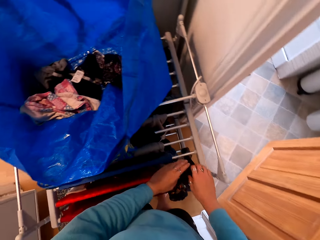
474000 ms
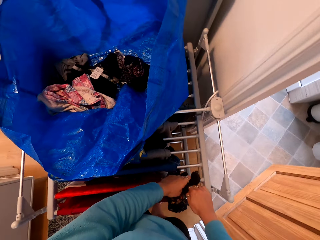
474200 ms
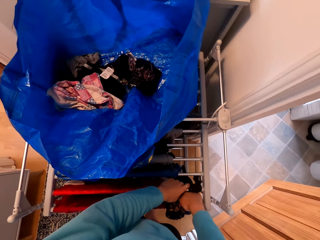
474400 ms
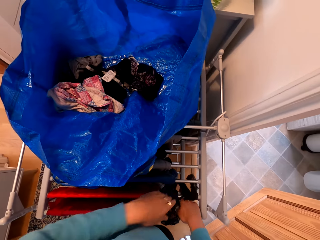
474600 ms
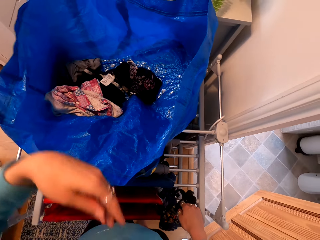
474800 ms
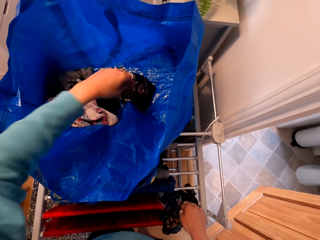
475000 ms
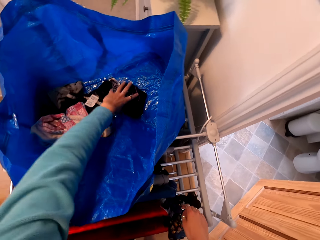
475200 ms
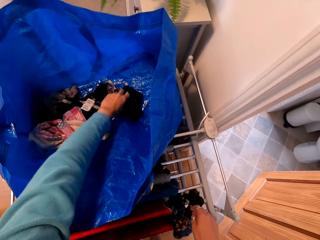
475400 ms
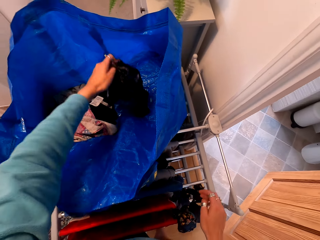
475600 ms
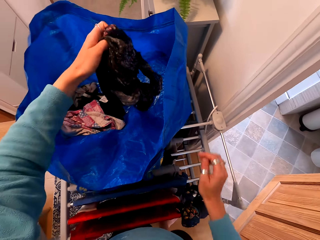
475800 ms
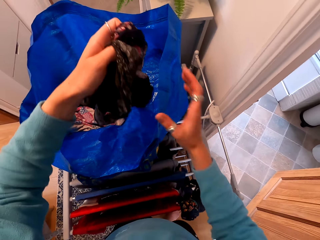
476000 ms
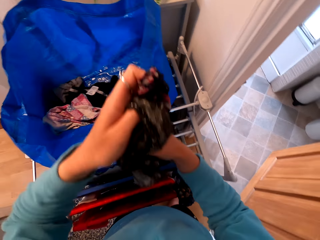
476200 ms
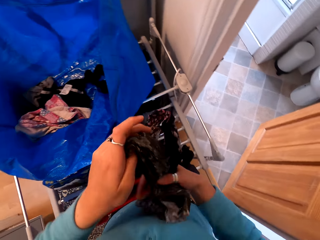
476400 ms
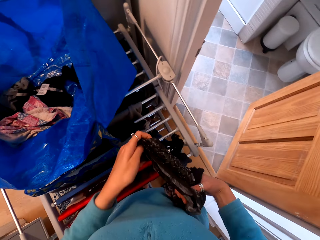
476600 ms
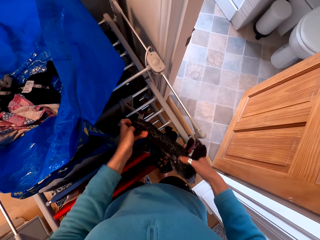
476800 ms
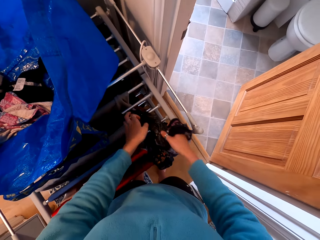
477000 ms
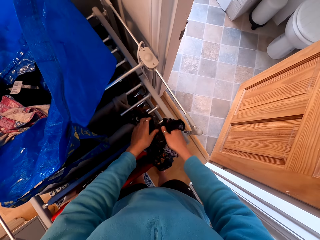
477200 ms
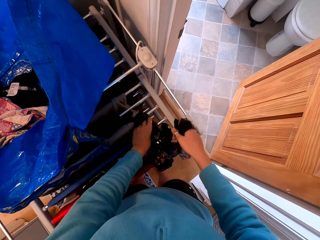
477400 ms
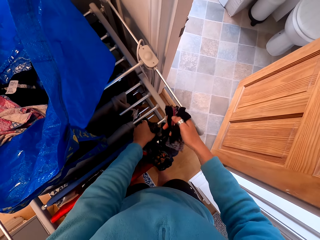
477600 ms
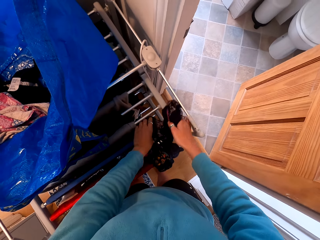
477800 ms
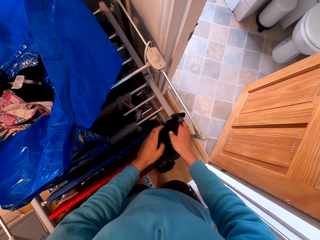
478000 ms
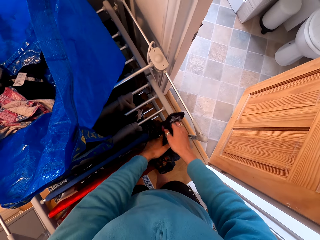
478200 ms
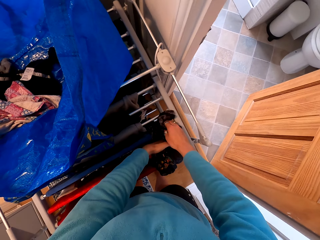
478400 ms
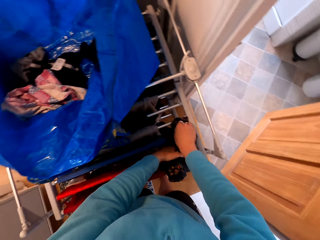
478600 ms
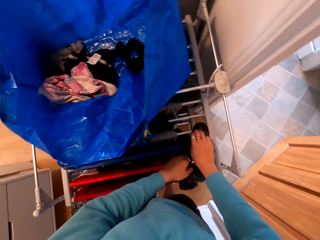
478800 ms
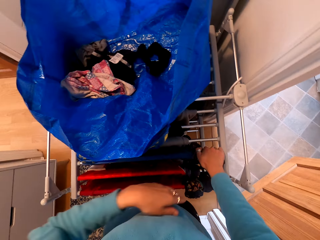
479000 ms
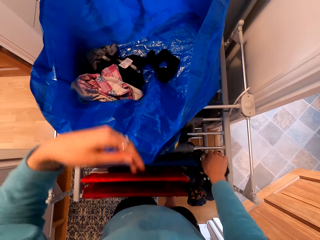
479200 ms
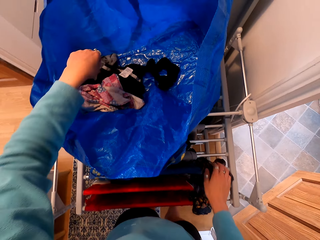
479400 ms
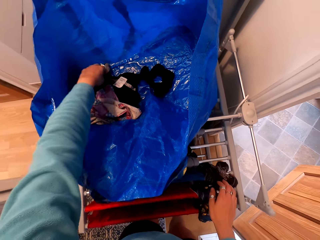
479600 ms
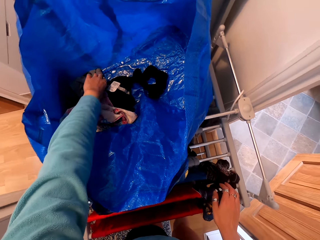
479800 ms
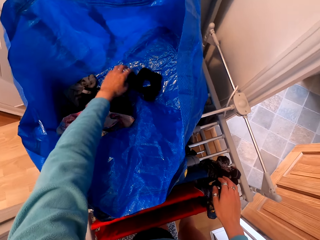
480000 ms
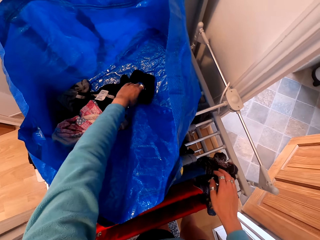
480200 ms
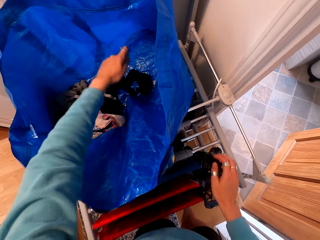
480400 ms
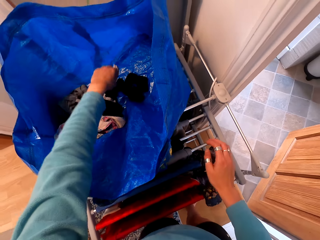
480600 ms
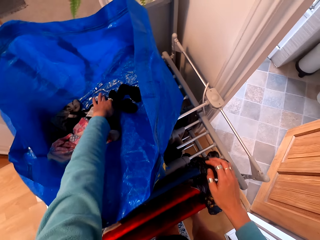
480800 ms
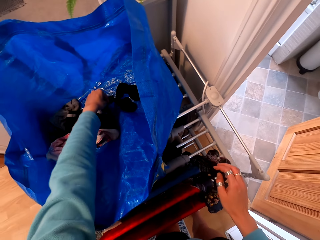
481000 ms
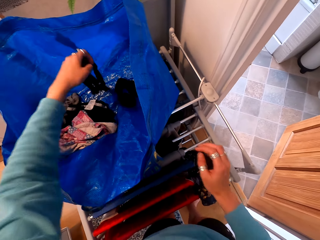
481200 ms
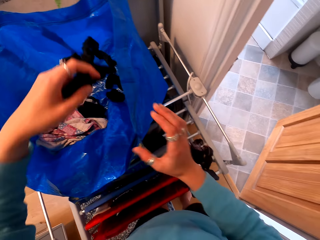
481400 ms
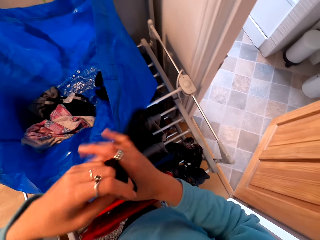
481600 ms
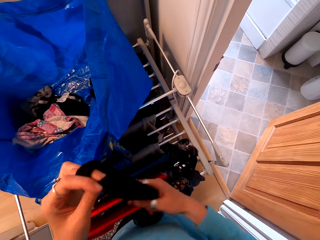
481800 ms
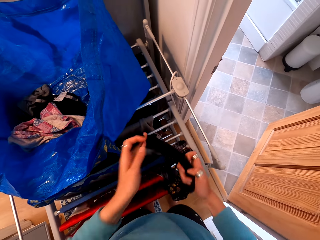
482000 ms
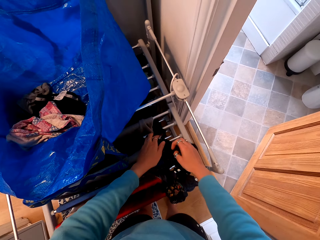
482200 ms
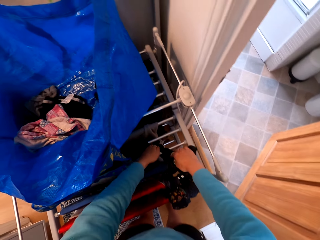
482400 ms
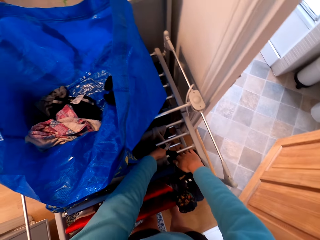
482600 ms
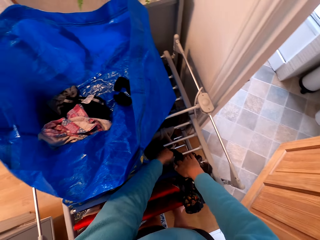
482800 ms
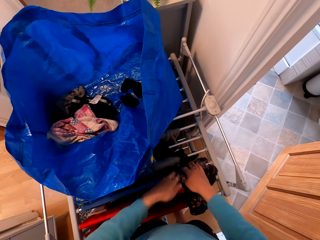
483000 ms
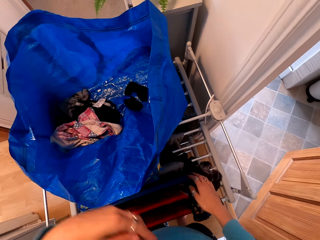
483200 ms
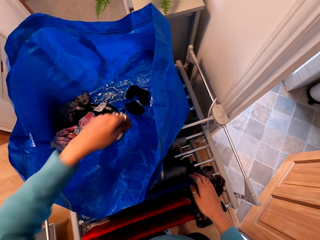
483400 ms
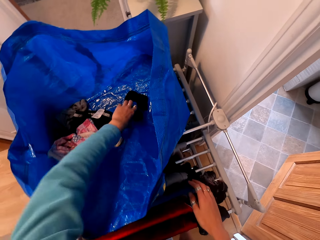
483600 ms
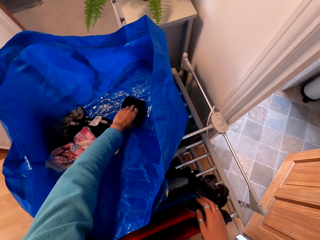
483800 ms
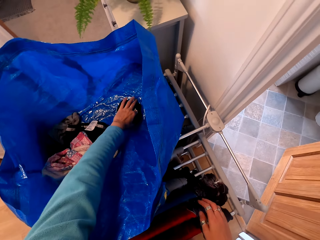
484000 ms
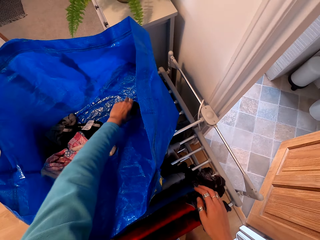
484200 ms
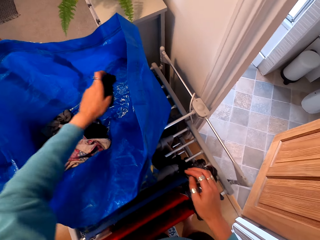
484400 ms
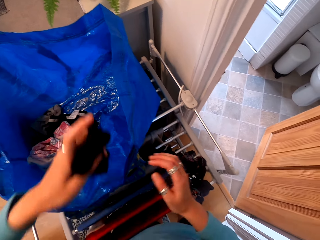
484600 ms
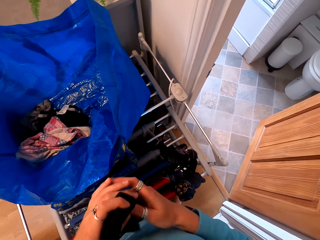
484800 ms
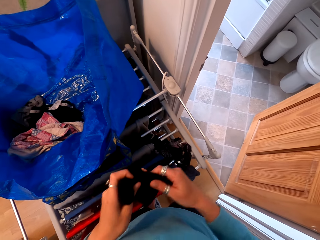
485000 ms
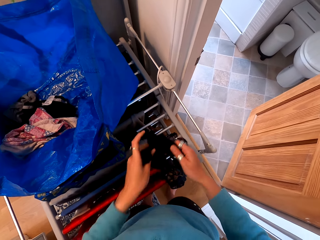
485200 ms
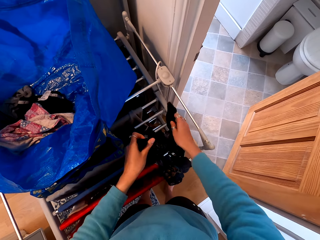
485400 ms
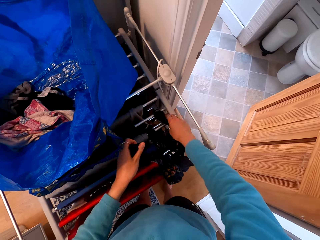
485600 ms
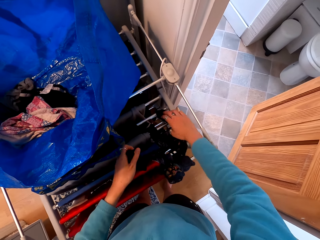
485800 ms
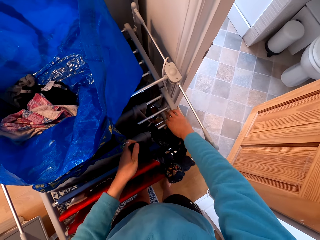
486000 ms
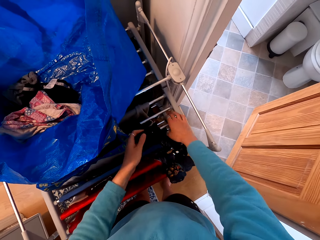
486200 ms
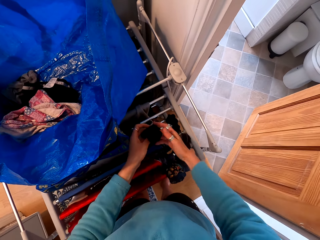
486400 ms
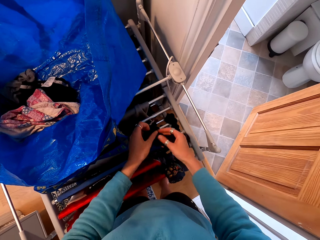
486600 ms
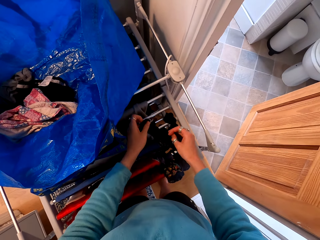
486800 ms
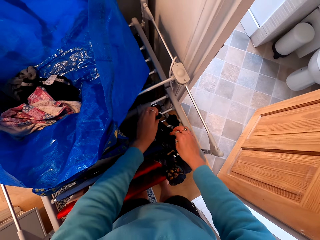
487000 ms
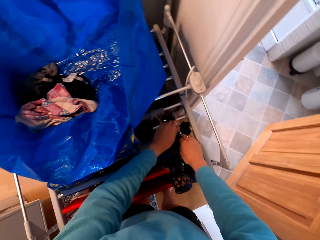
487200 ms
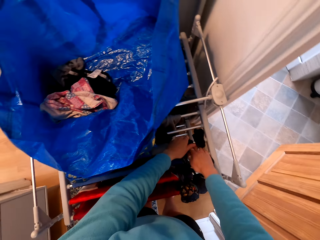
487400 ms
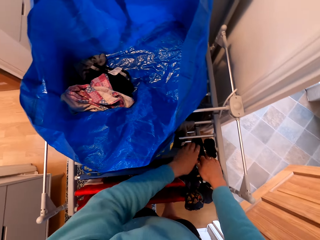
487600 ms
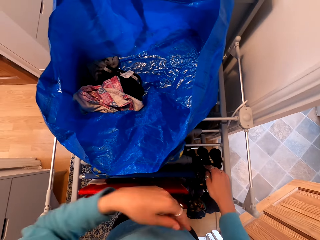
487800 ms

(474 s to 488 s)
The camera wearer picks panties. They hang panties on the clothes rack. They pick a panty. They hang the panty on the clothes rack. They pick socks. They hang the socks on the clothes rack.

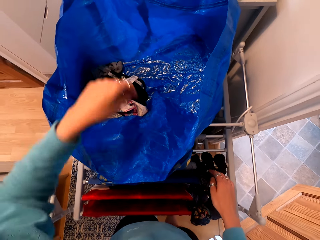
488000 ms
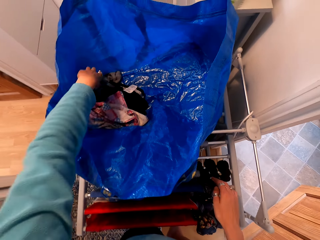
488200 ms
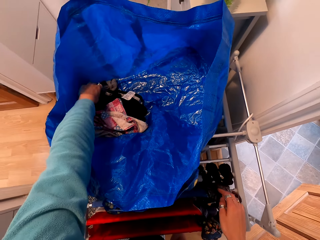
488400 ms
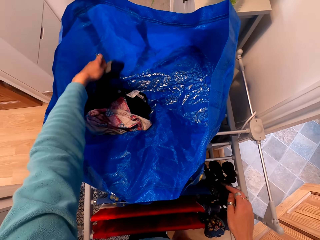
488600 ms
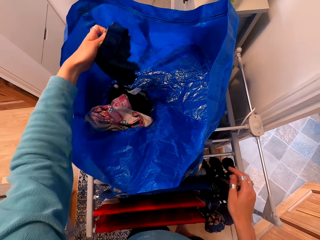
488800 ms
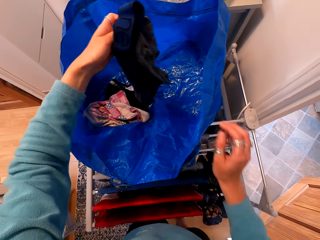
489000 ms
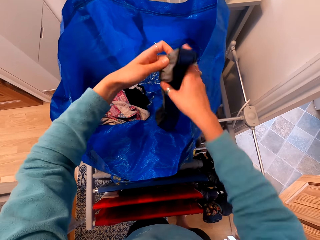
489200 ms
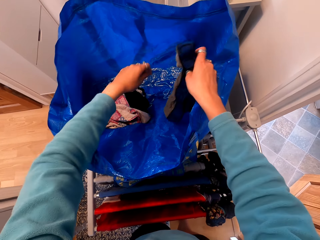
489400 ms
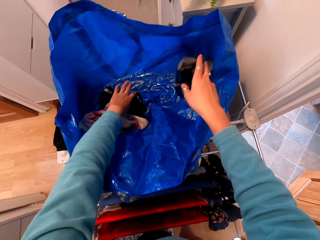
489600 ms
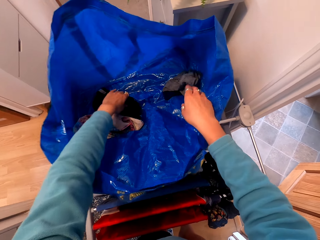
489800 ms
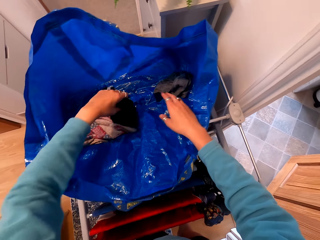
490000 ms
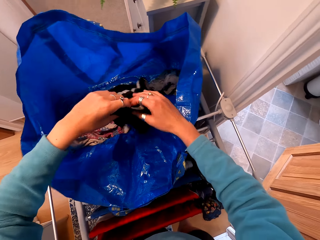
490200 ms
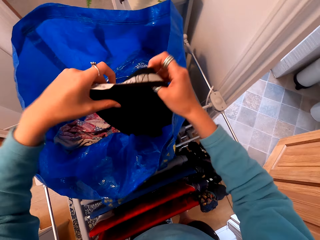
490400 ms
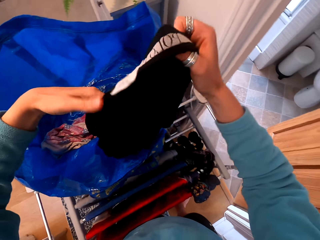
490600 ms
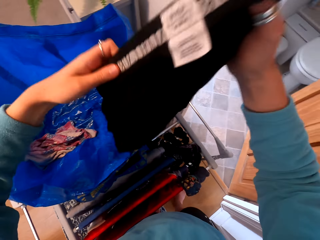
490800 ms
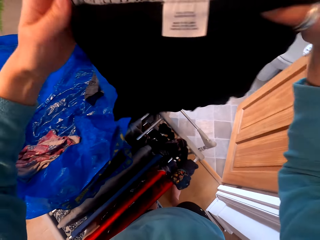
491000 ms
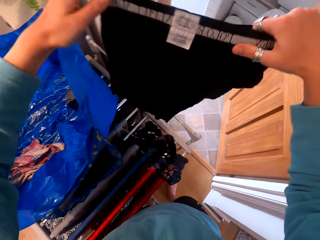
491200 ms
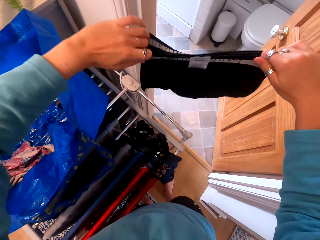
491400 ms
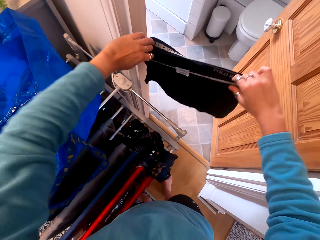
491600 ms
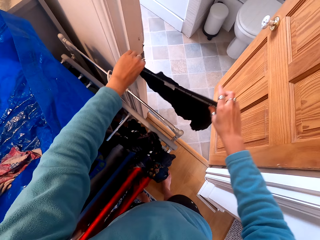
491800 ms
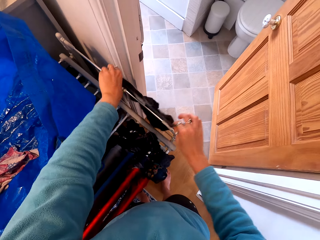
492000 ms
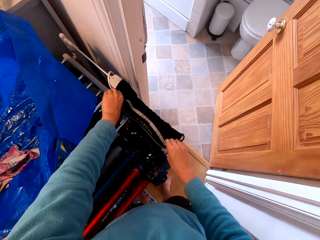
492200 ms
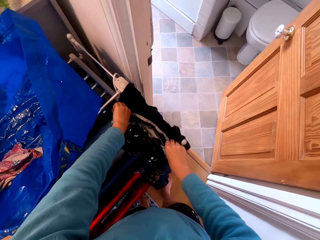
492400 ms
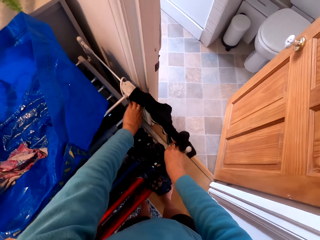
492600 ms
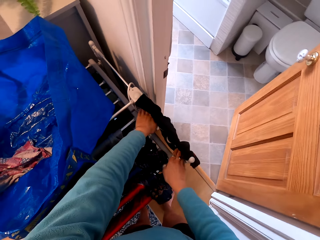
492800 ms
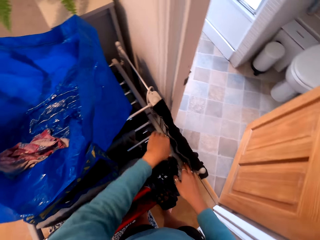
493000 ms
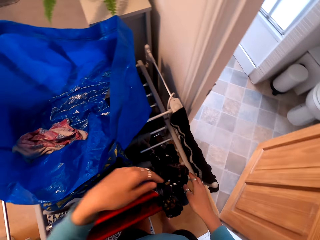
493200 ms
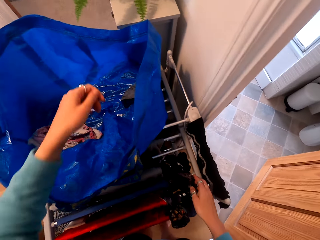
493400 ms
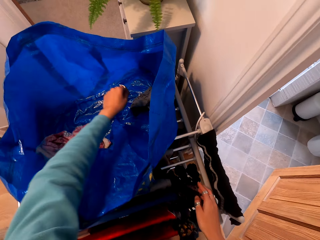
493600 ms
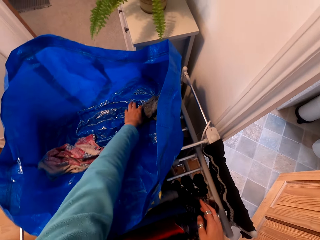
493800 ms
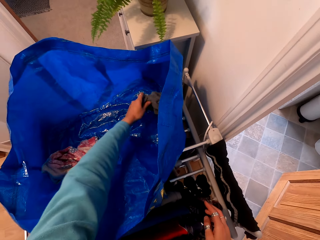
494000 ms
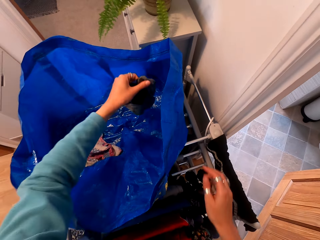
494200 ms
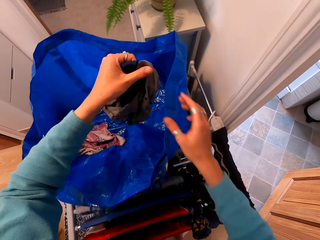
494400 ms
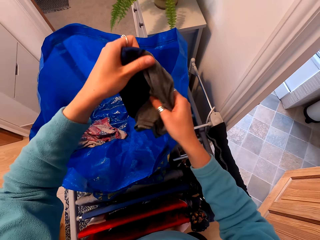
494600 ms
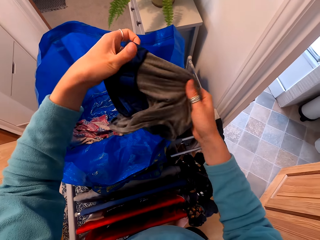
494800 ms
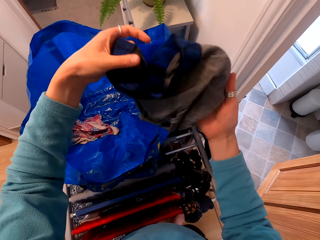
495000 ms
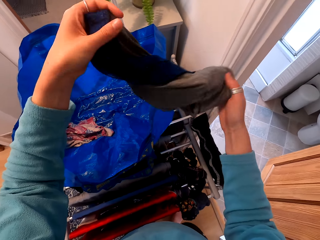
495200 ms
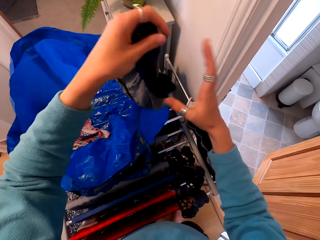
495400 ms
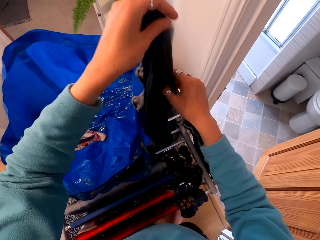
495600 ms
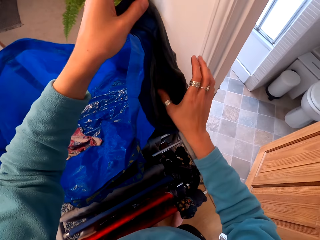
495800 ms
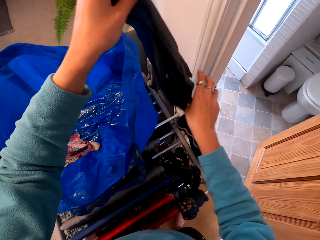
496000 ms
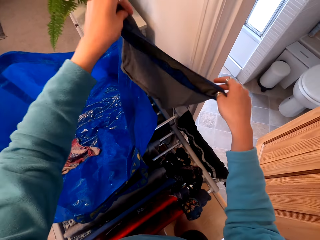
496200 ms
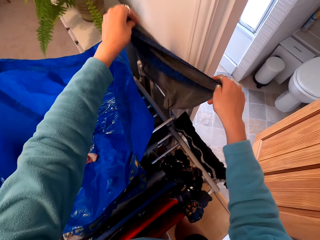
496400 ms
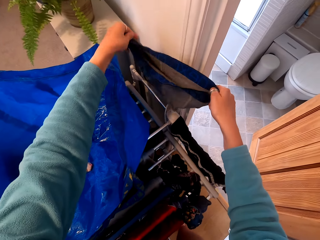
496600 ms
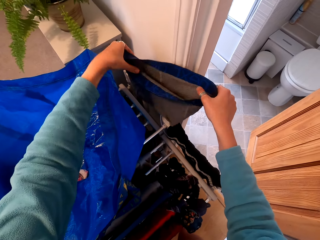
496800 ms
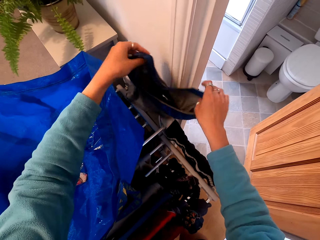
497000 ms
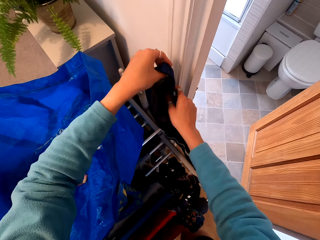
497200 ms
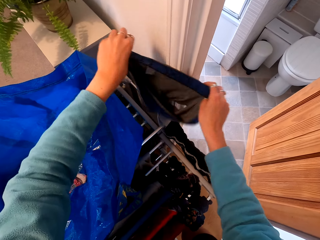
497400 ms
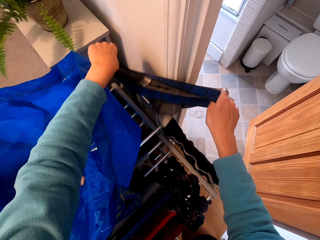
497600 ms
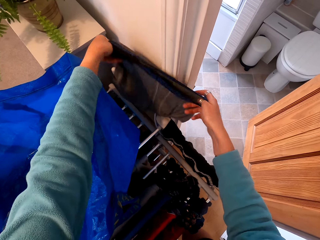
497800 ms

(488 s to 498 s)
The camera wearer checks in the shopping bag. They pick a boxer. They hang the boxer on the clothes rack. They pick a boxer. They unfold the boxer.
